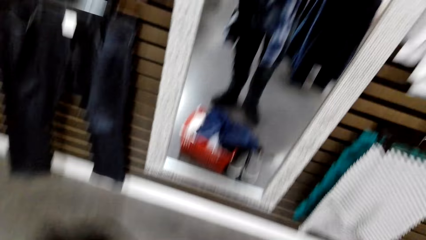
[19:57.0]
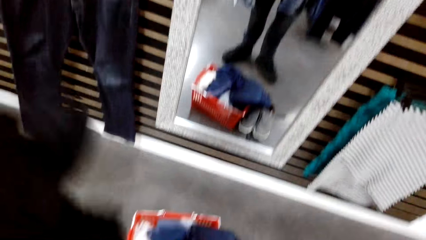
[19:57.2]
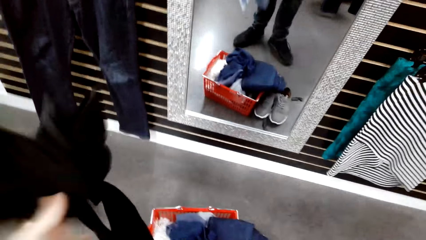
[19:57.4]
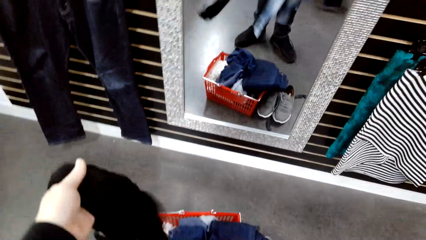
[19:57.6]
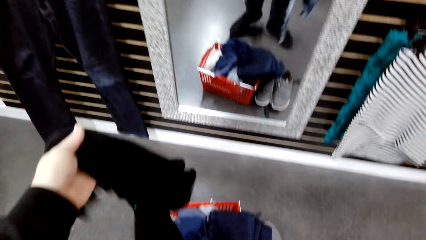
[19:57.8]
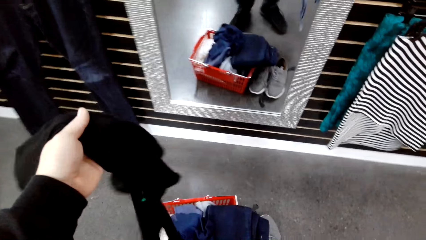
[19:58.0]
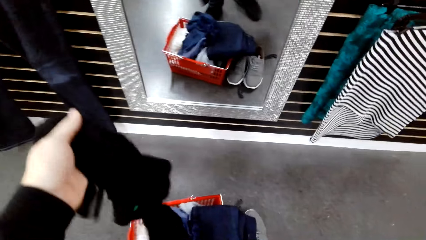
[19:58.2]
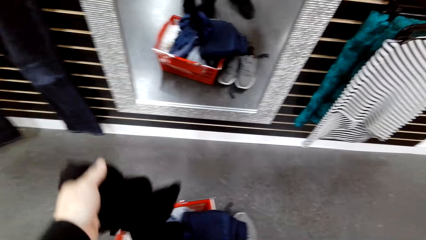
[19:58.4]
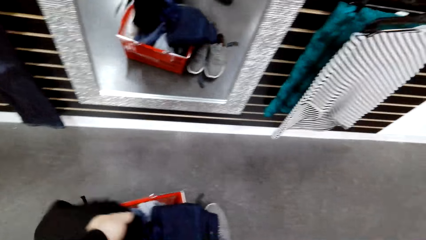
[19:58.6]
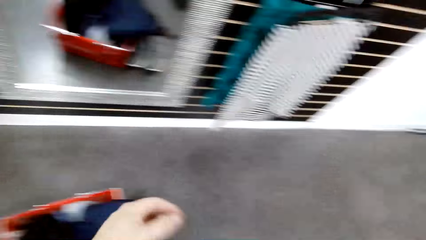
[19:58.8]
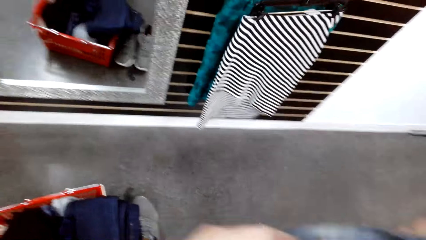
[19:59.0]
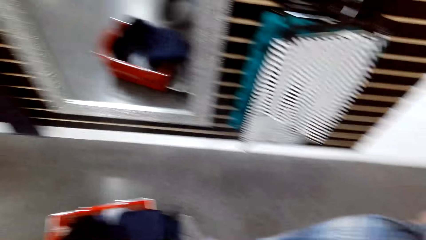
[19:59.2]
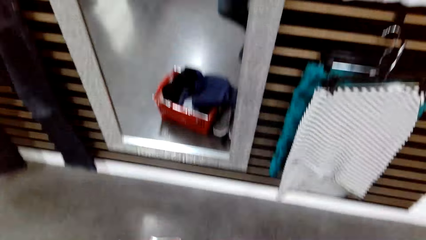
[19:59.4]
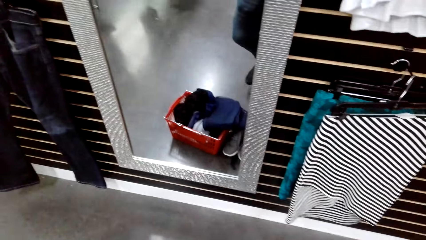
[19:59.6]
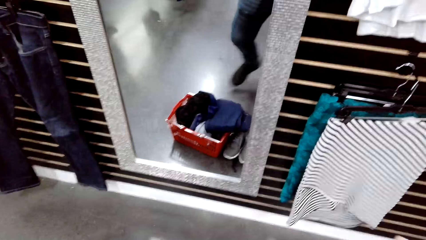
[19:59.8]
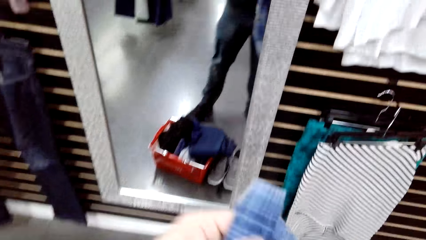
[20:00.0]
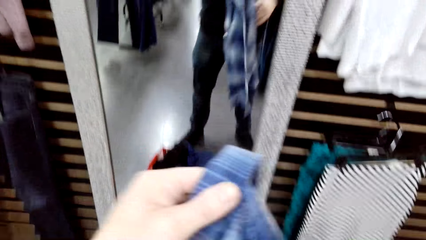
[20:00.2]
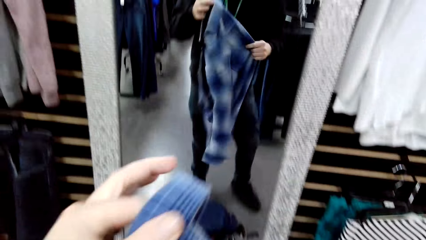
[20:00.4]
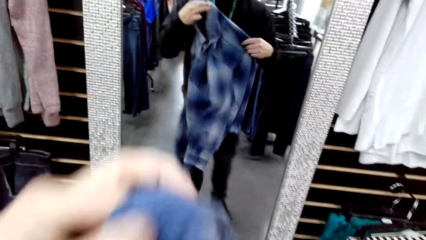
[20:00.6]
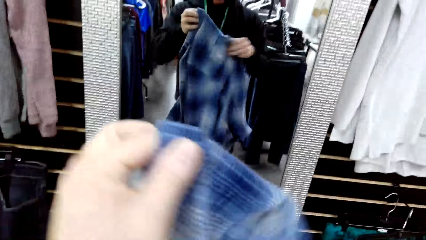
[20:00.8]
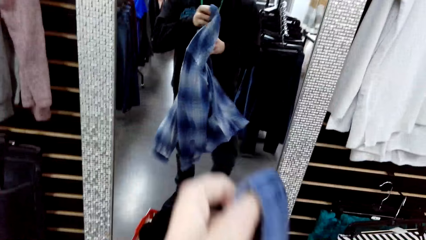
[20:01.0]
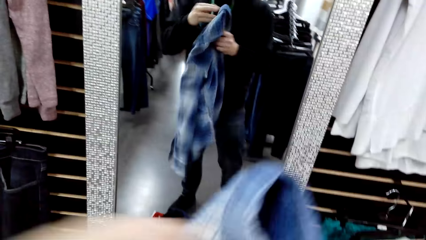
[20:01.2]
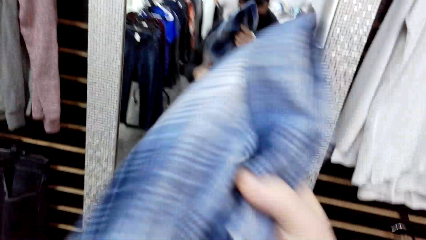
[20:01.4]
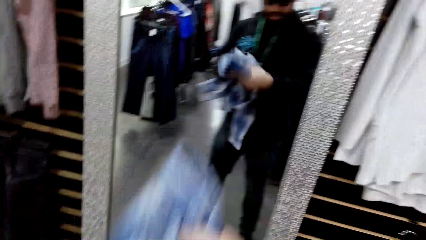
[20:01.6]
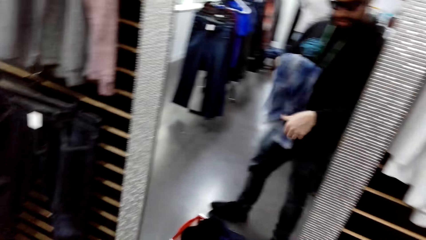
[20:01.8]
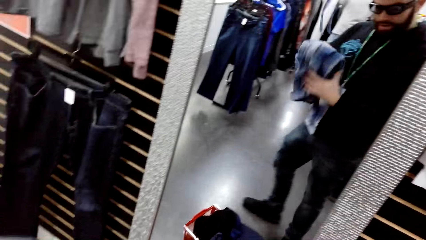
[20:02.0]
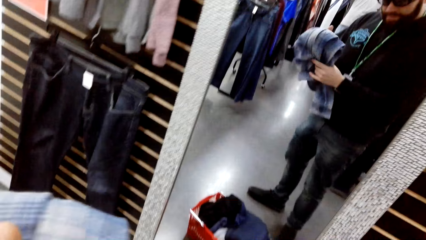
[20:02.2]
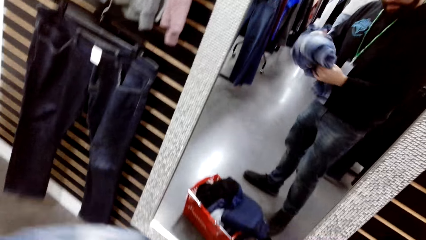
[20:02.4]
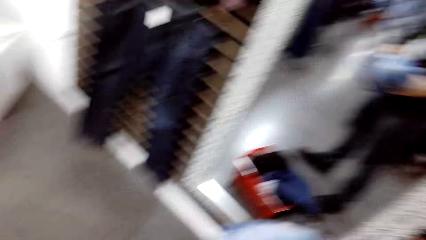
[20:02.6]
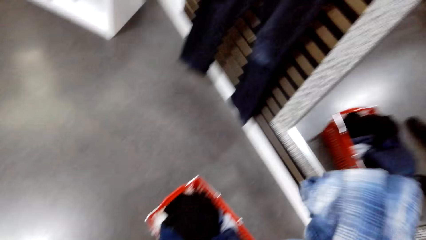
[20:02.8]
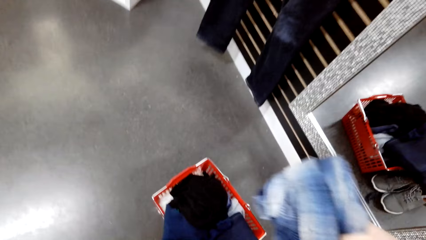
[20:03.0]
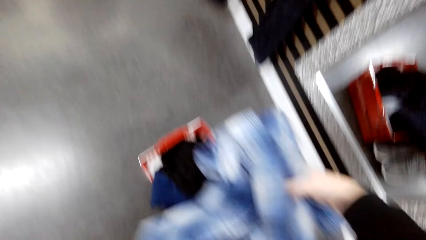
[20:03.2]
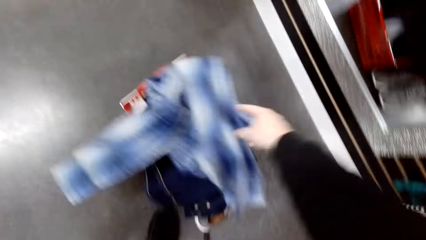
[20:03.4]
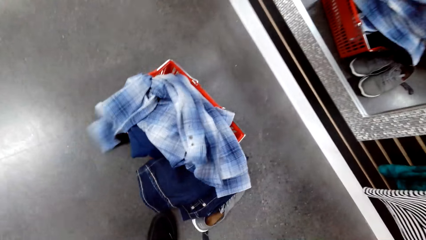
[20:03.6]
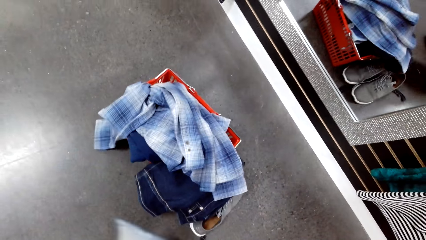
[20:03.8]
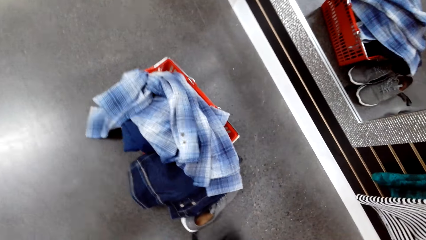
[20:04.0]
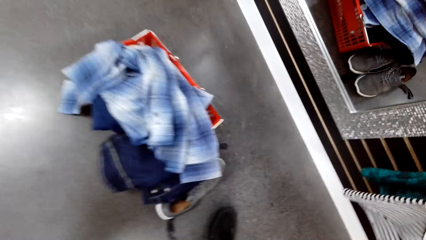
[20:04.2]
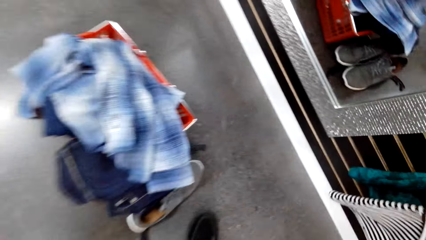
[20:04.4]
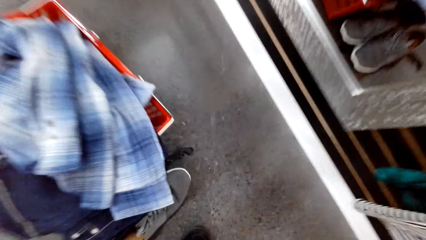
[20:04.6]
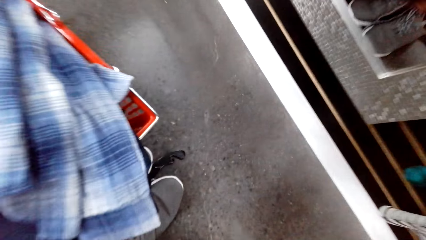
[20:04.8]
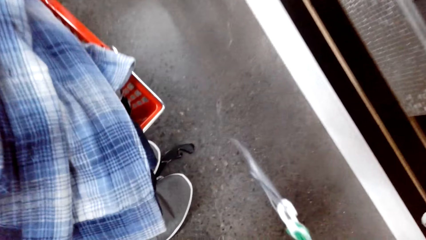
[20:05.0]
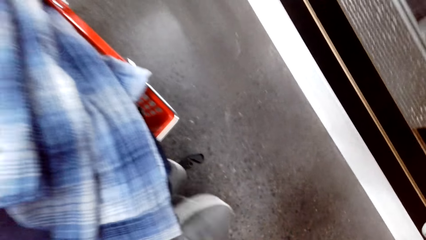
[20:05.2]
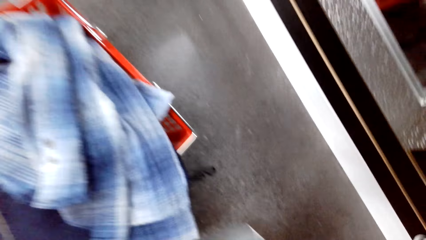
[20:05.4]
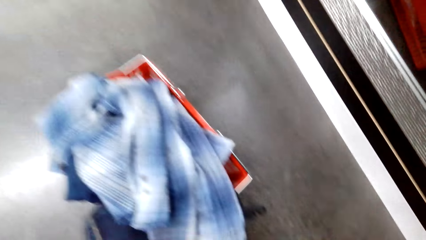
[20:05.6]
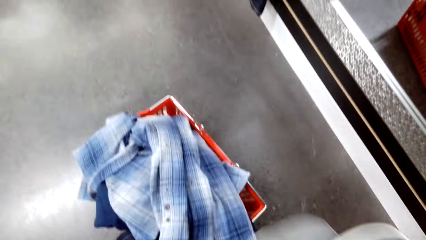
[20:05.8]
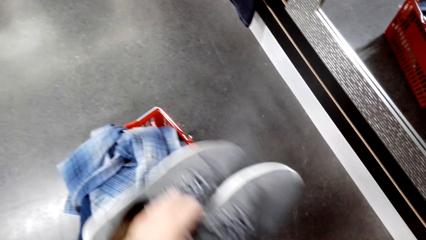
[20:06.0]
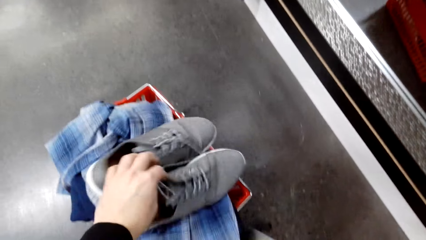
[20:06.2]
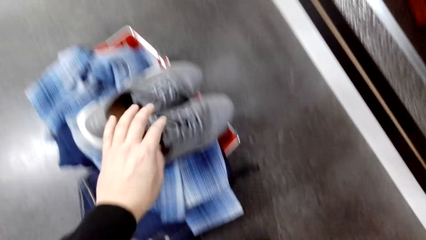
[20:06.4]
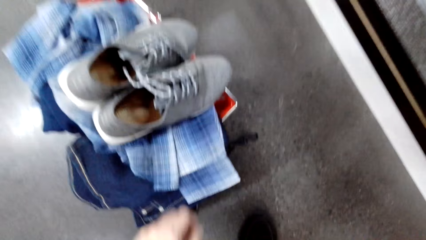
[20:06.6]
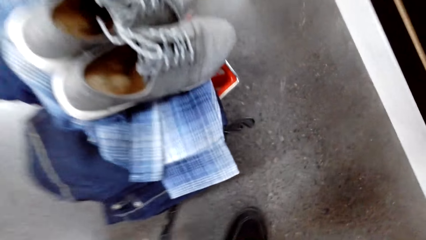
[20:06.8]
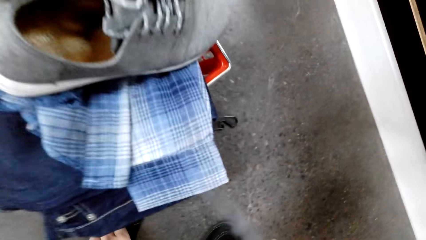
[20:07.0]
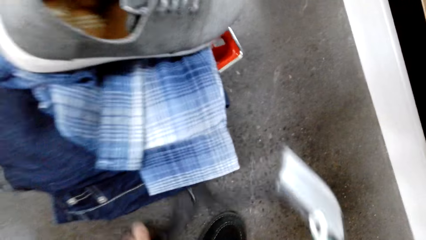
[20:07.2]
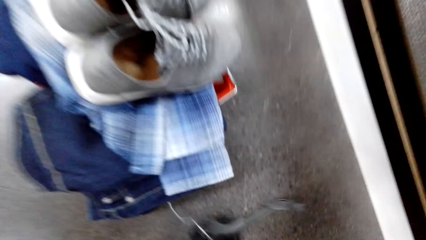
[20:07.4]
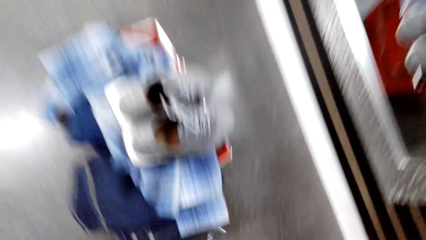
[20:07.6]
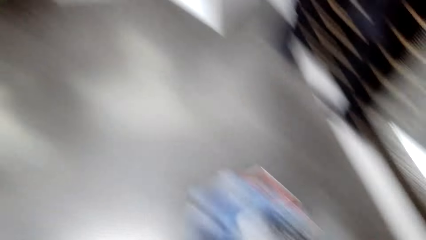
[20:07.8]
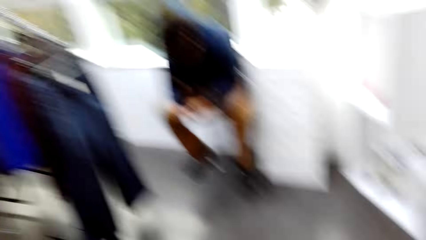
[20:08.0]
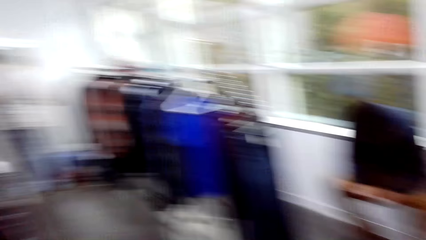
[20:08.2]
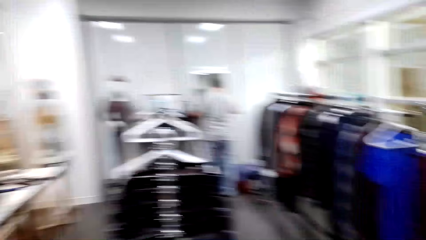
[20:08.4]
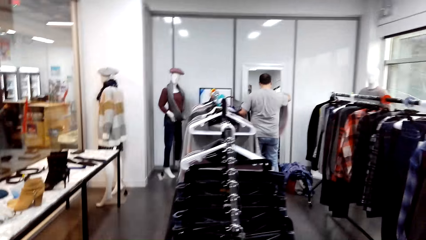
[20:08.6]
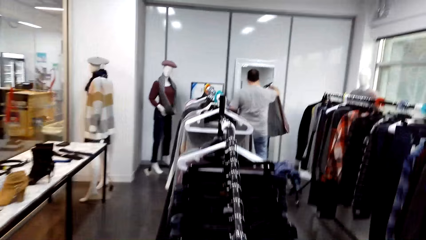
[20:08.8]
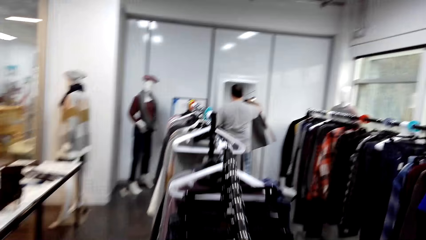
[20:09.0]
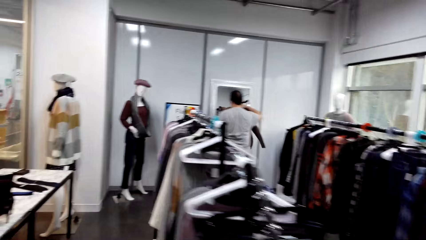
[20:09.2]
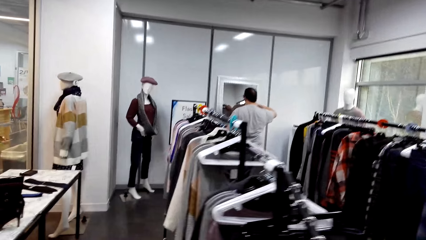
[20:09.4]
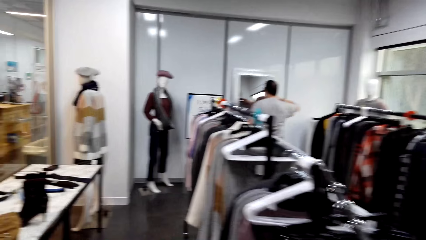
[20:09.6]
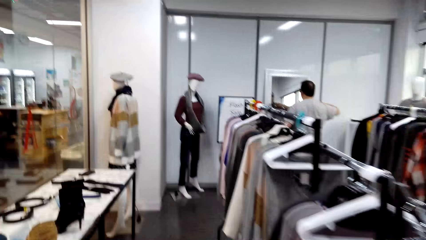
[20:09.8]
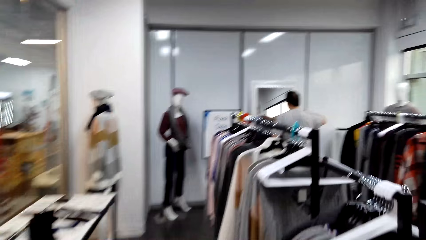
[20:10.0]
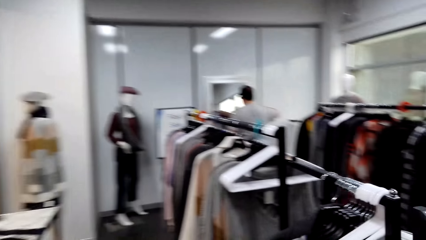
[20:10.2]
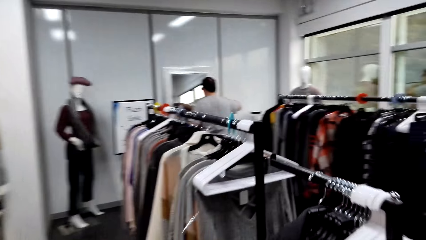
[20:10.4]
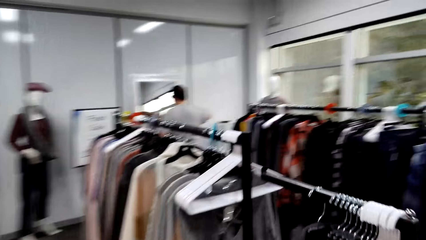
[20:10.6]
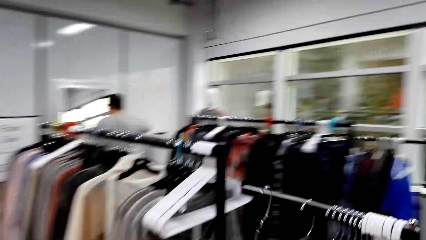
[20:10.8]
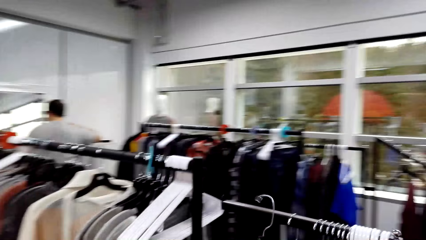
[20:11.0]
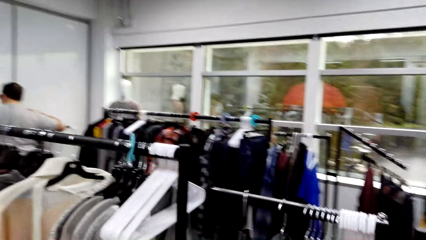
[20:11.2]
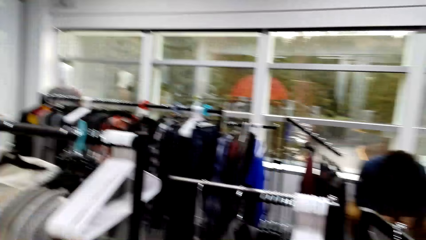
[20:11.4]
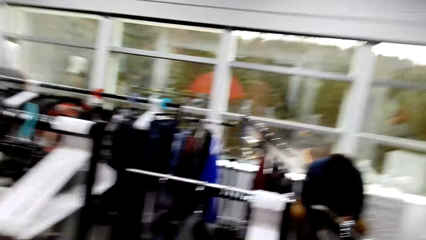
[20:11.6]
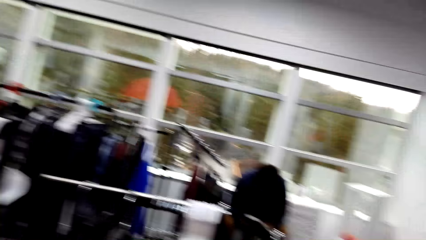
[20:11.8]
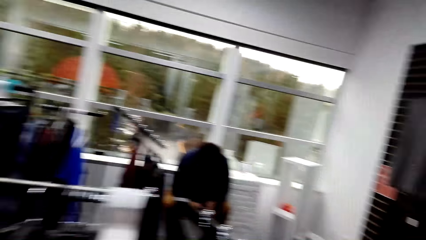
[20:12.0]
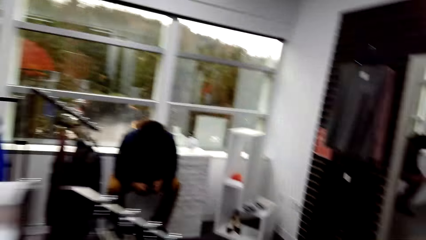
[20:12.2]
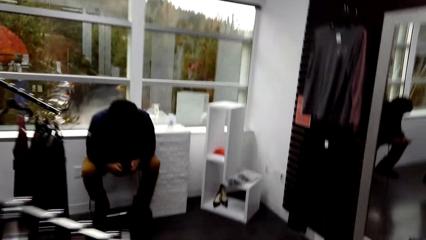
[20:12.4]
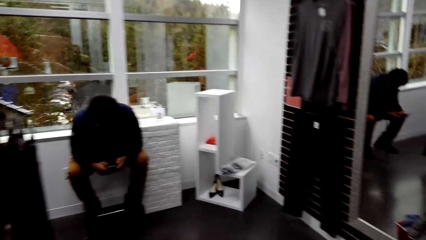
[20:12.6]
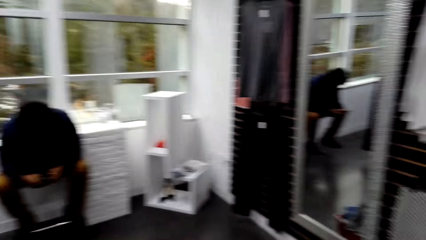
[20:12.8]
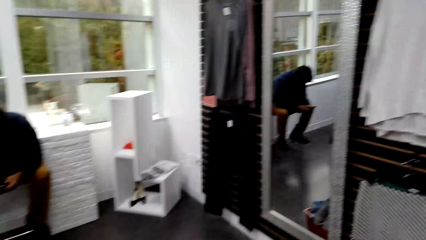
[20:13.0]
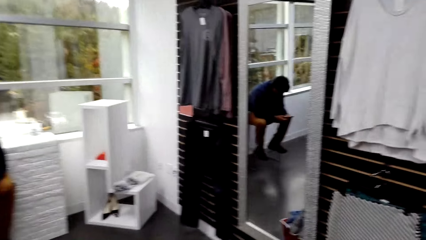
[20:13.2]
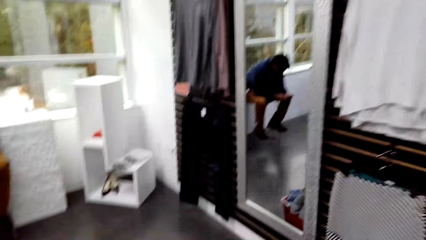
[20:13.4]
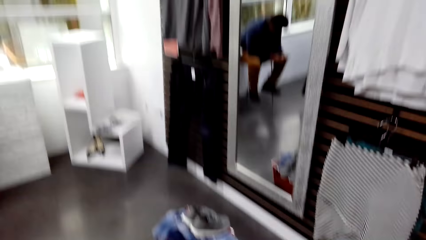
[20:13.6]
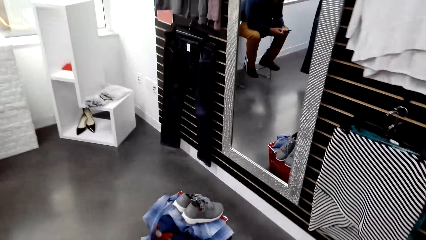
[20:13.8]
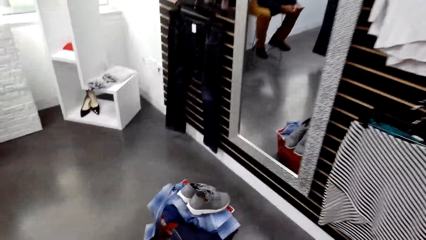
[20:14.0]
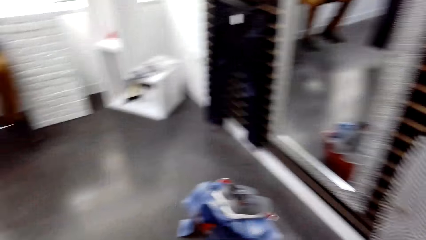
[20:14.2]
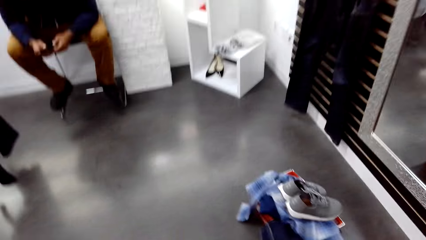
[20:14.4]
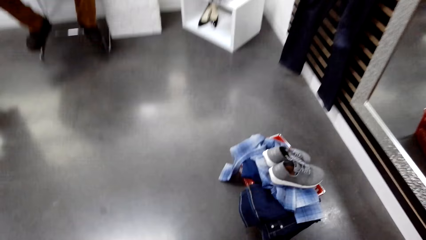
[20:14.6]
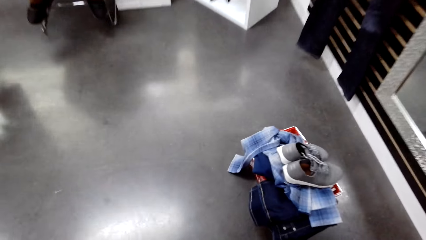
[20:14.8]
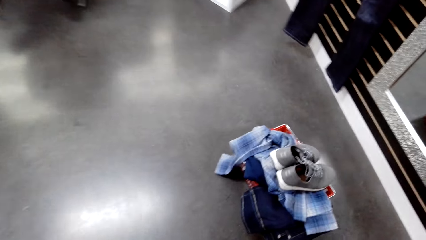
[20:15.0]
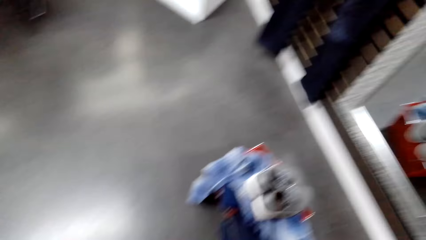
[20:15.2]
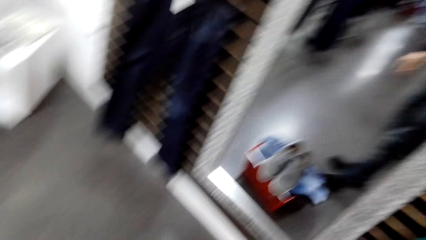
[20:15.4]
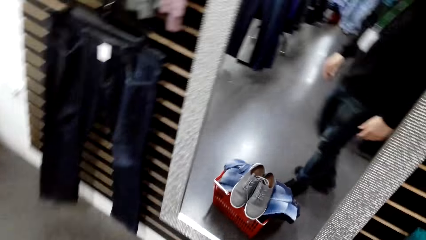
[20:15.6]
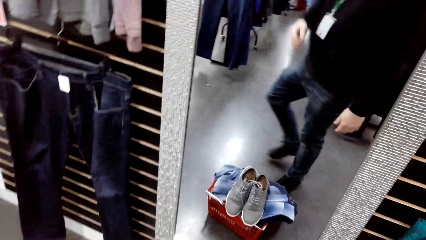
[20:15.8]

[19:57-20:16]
The camera wearer puts a cloth in a shopping basket. They fold the shirt and sweater. They drop the shirt in a crate. They pick up shoes on the floor. They drop the shoes on clothes in the crate. They pick up a clothes hanger on the floor and carry the hanger to a clothes rack. A man stretches a cloth on the other side of the boutique. The camera wearer walks around the boutique. They hang the hanger on the clothes rack. They walk back to the clothes in the crate. Another man operates his phone.
